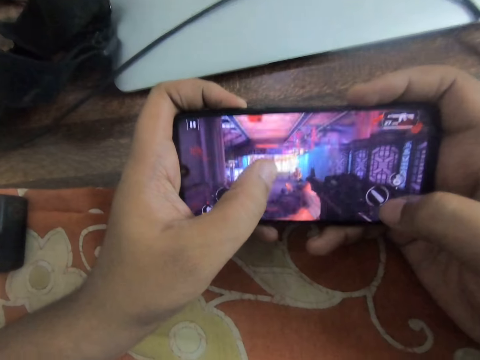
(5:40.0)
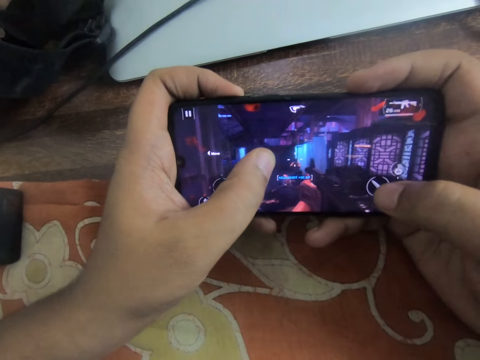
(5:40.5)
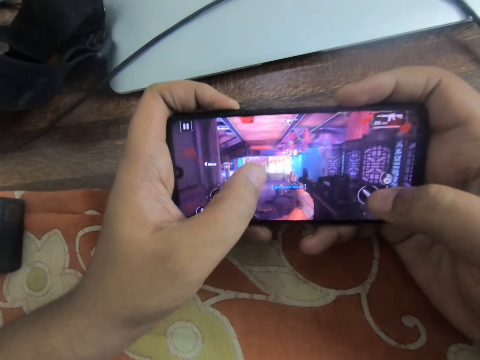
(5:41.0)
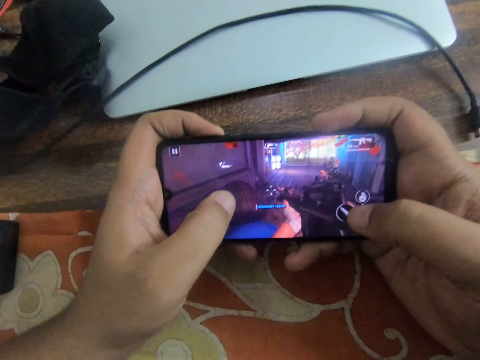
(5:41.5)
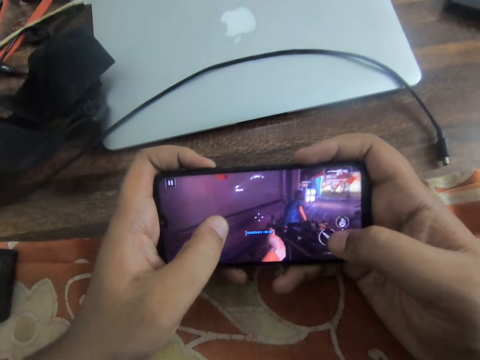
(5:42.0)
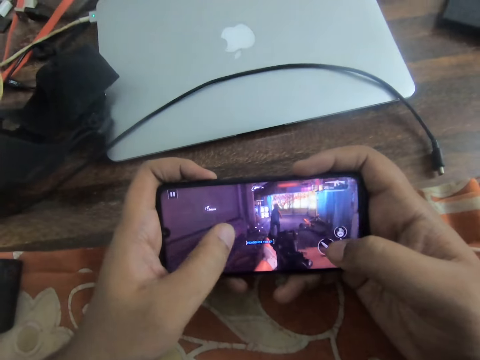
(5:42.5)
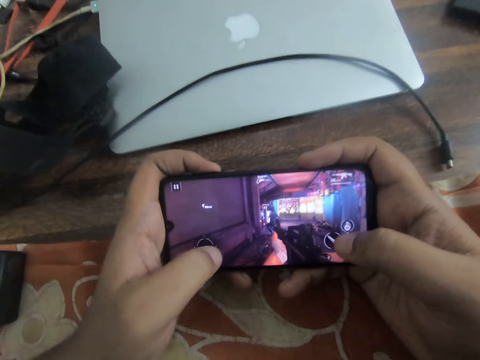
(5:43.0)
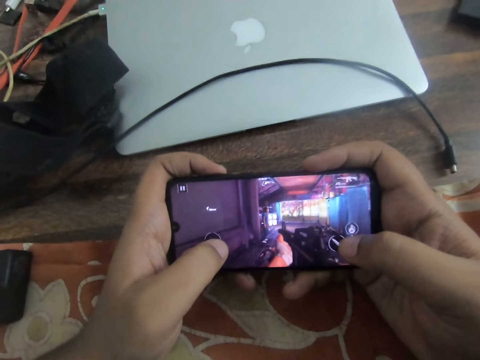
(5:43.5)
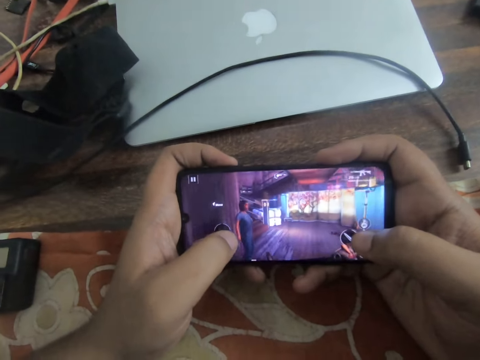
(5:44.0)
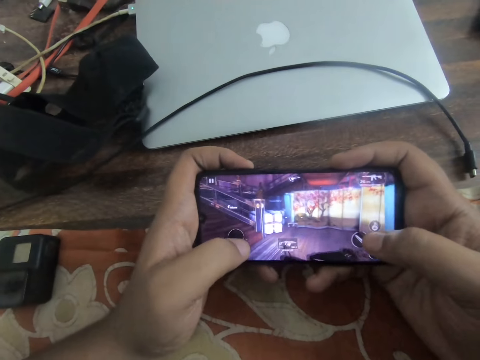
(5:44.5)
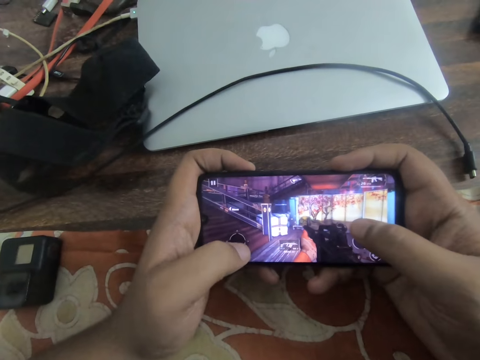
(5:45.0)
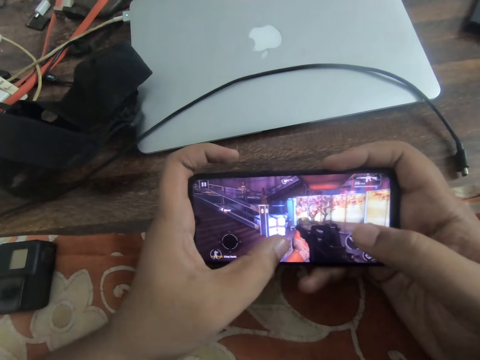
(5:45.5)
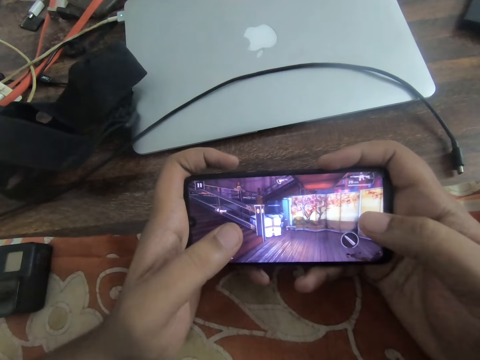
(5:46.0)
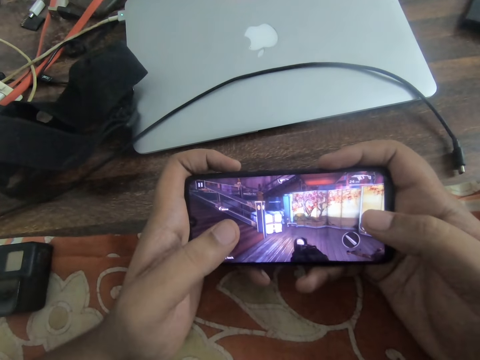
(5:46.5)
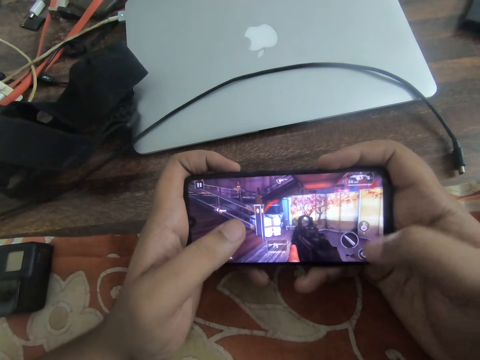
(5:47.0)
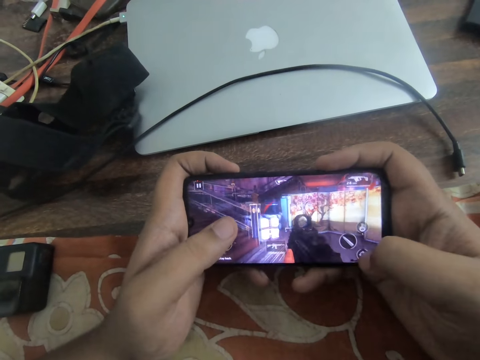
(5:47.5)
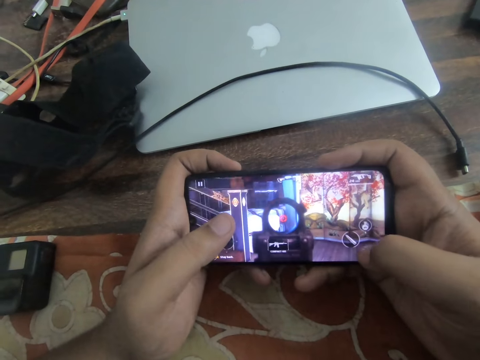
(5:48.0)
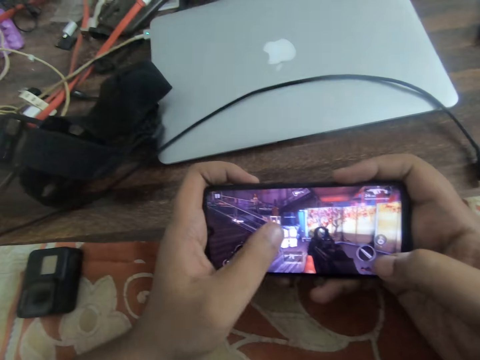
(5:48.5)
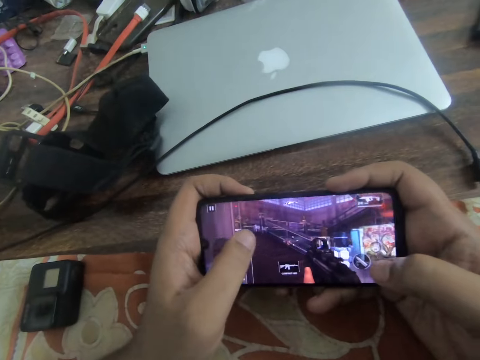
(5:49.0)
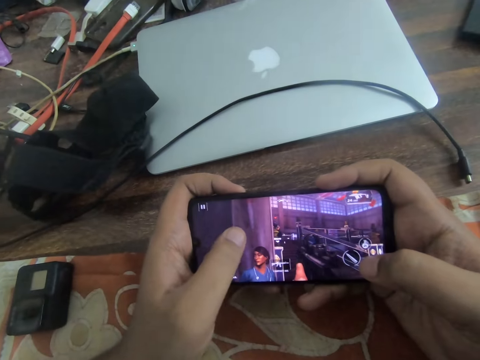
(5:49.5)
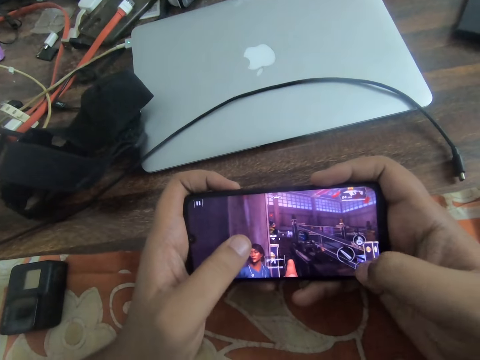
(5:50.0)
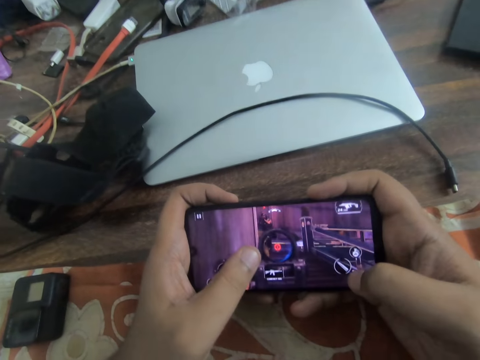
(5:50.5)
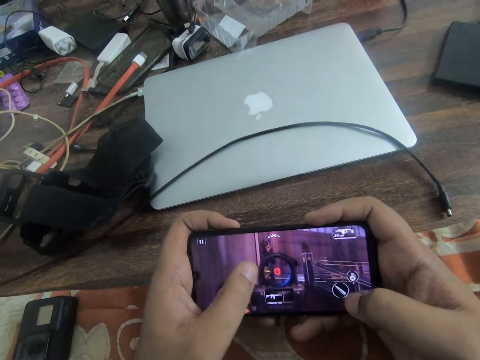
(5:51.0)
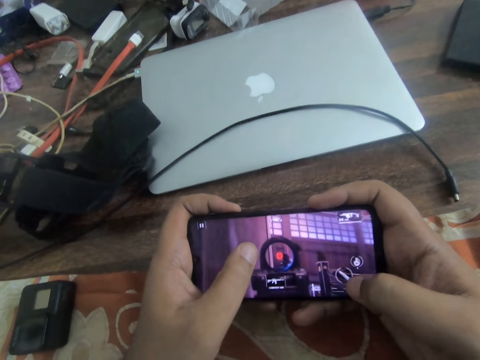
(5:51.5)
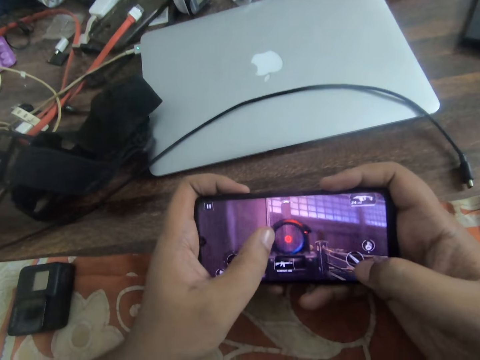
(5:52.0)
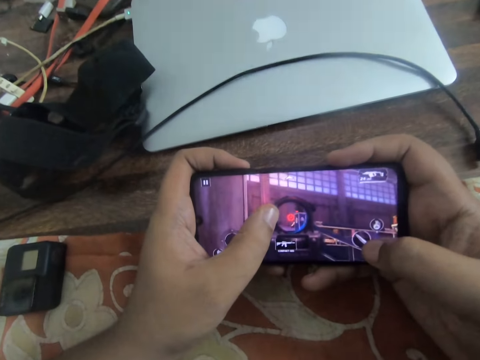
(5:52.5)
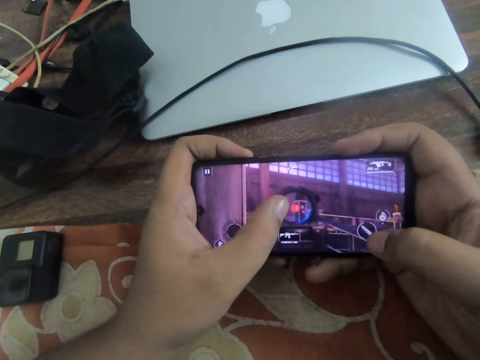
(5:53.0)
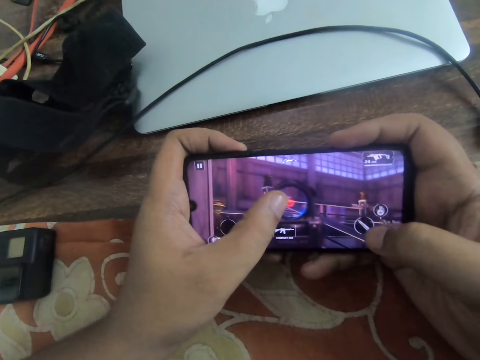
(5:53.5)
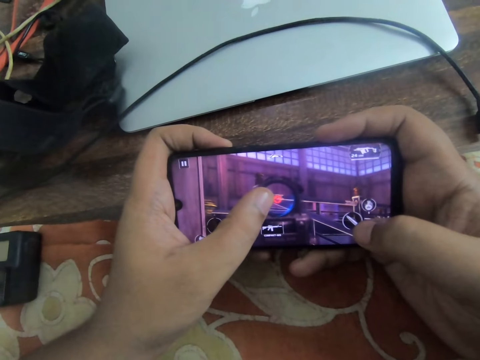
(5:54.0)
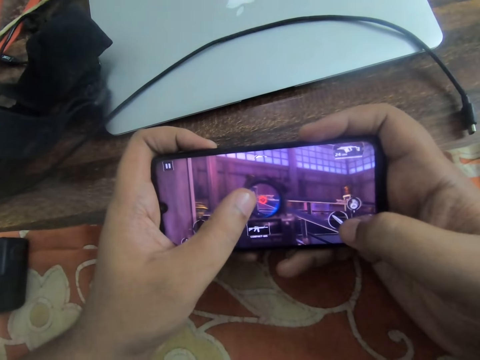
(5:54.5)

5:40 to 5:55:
The camera wearer slides through the phone screen with his left thumb. He taps the phone screen with both thumbs. He slides through the phone screen with his left thumb.

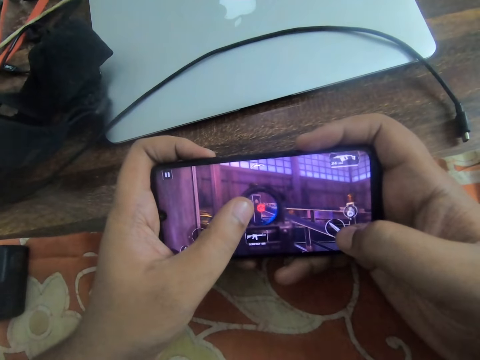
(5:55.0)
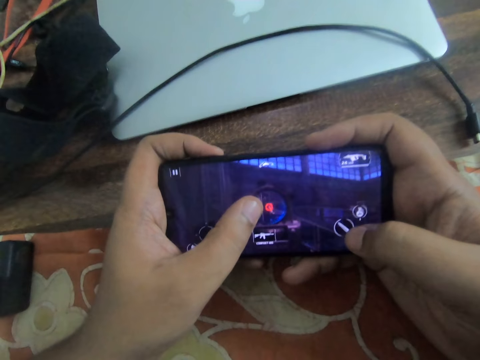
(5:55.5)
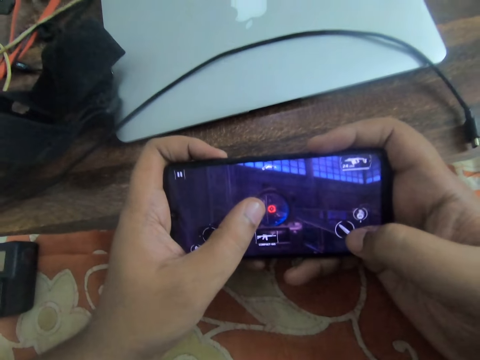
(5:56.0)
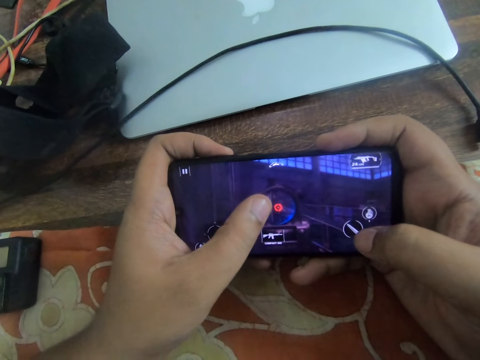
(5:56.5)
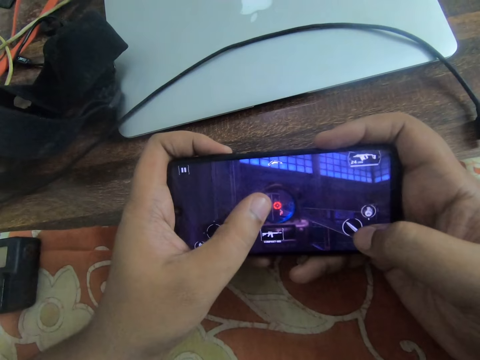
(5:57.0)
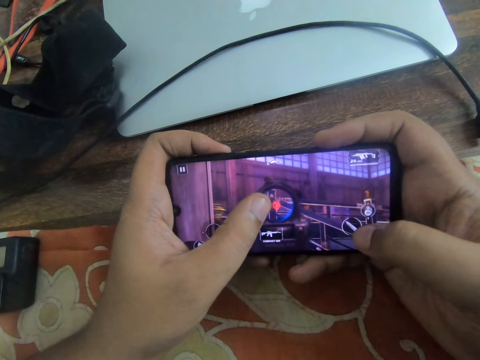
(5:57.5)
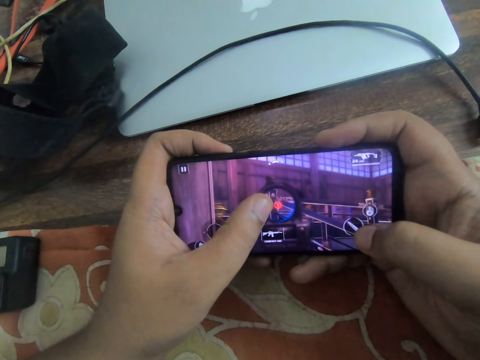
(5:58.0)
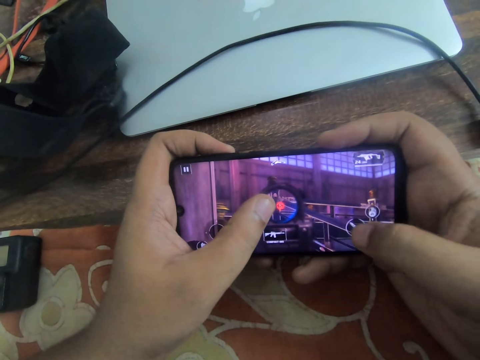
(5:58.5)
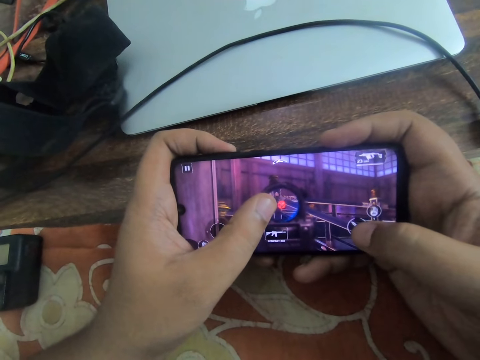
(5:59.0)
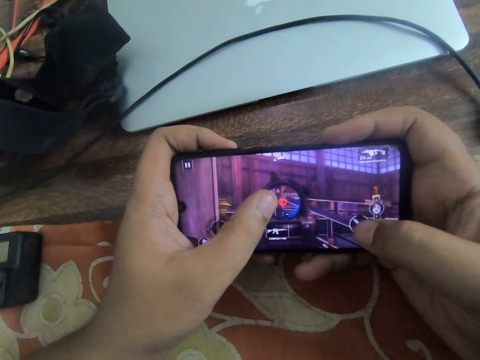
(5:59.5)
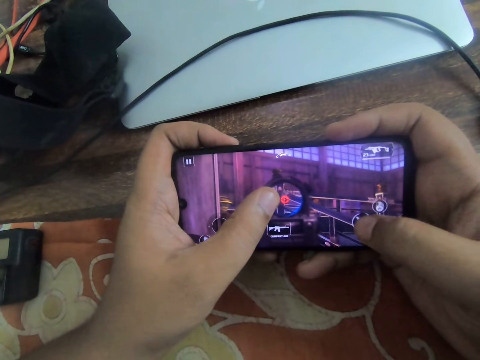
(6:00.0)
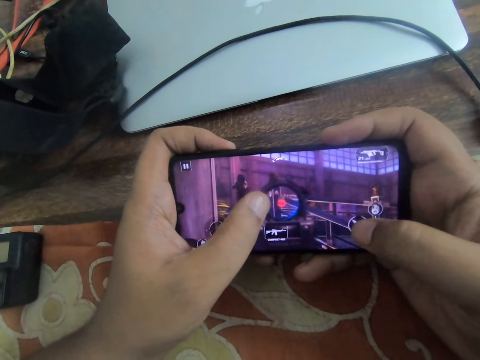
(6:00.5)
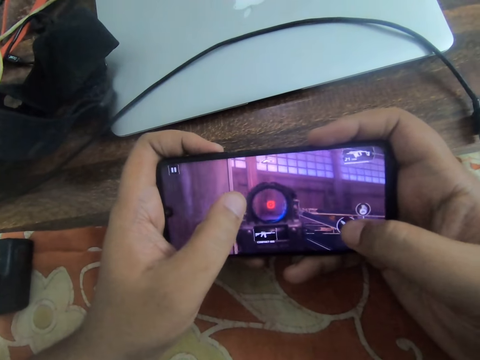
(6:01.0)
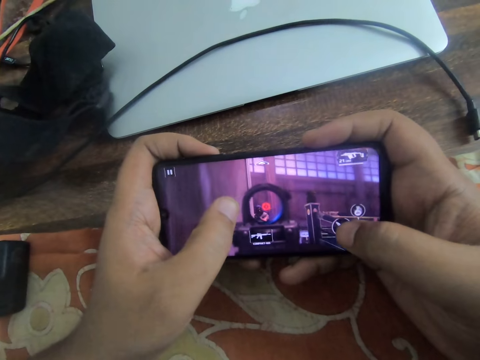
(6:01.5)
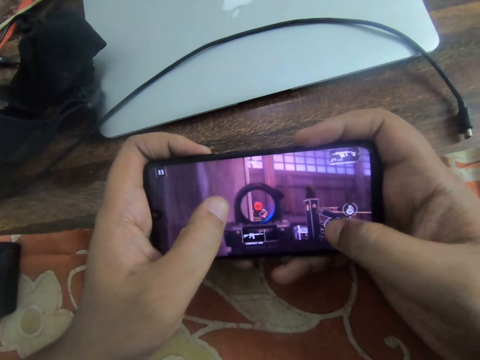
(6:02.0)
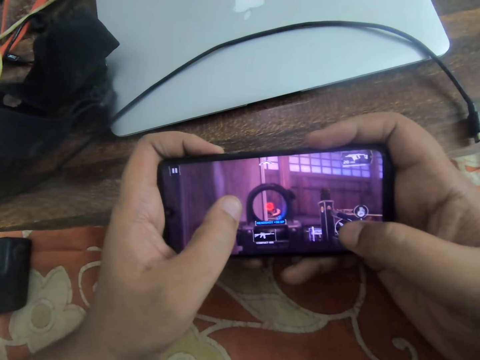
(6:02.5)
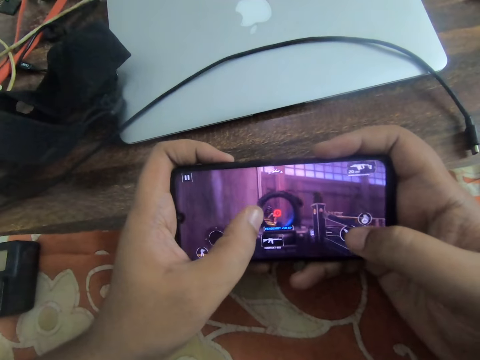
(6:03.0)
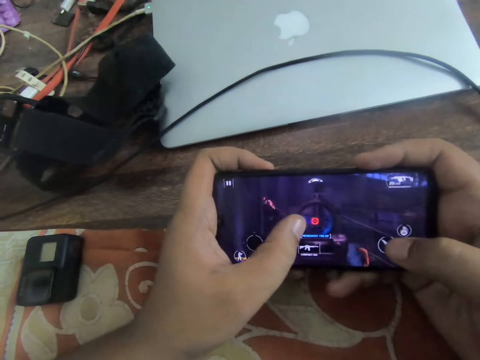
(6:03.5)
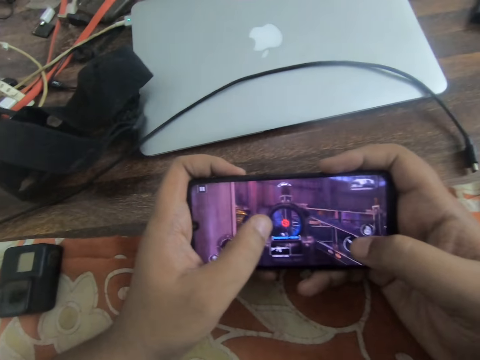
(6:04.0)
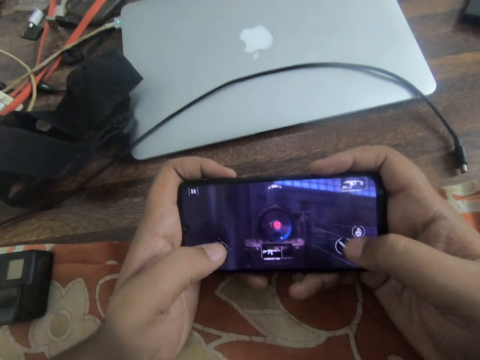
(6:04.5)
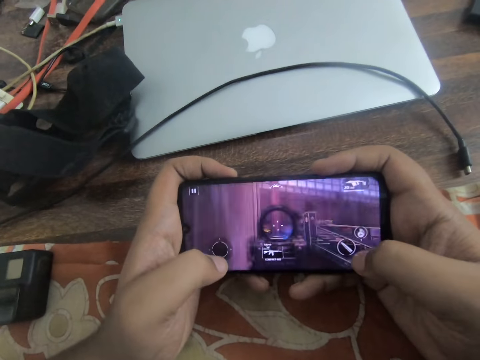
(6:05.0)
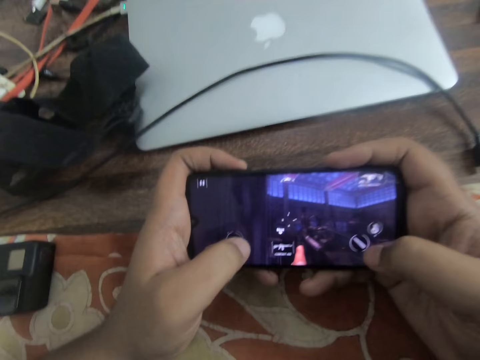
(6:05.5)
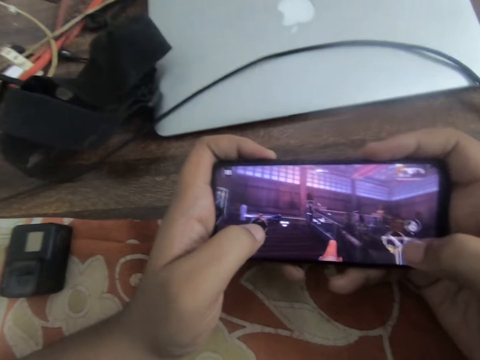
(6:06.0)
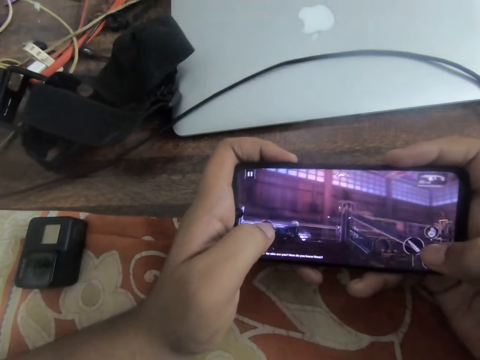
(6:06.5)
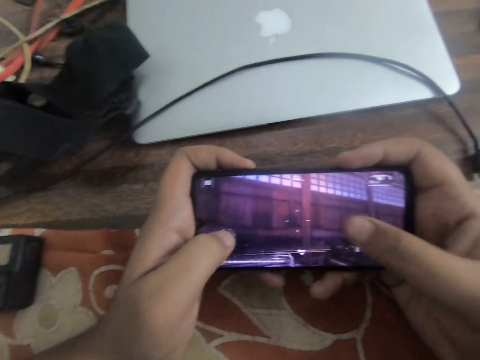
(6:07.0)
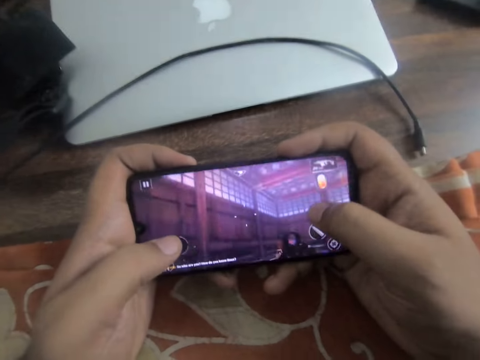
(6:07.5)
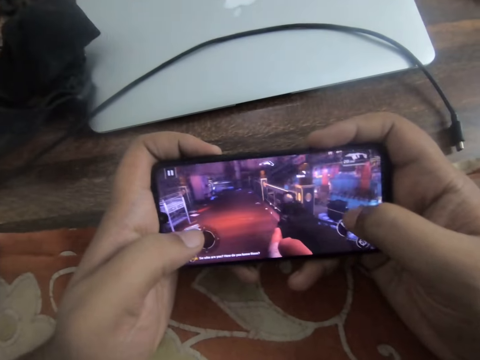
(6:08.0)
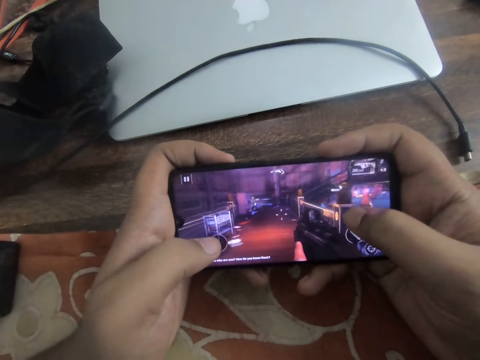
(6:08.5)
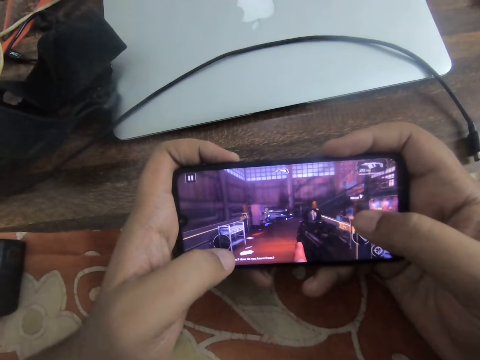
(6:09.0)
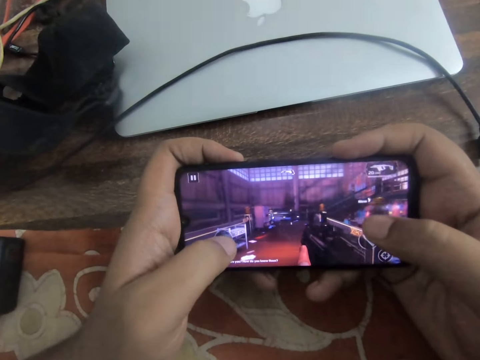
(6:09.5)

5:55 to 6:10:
The camera wearer taps the phone screen with his right thumb. He slides through the phone screen with both thumbs.
